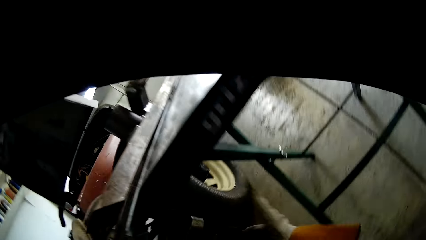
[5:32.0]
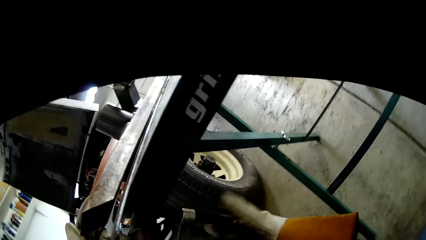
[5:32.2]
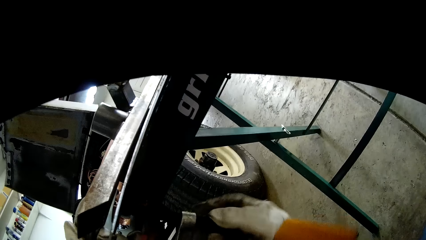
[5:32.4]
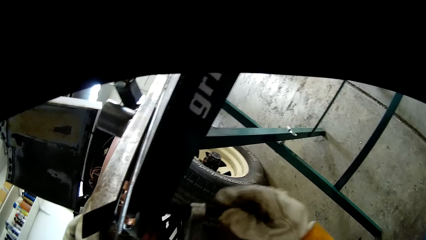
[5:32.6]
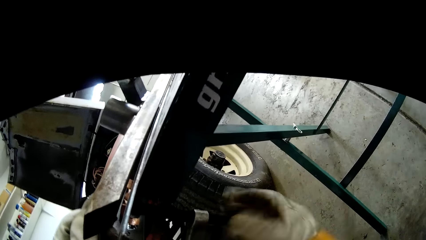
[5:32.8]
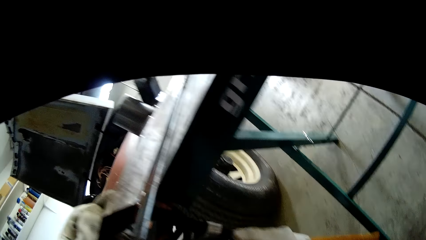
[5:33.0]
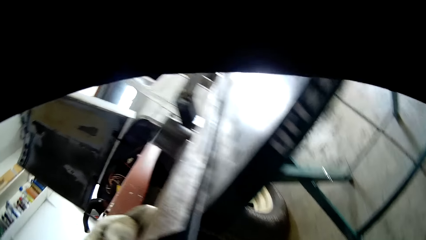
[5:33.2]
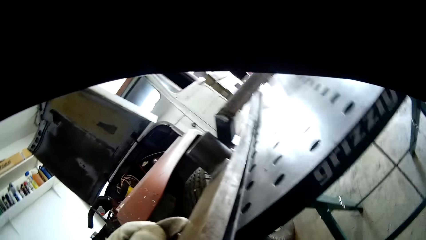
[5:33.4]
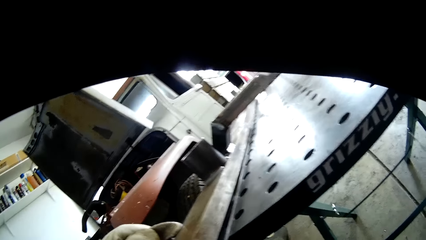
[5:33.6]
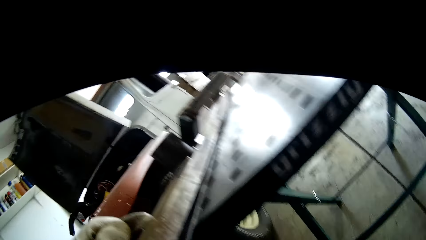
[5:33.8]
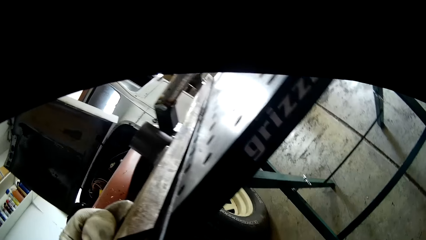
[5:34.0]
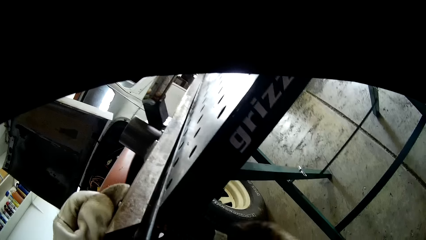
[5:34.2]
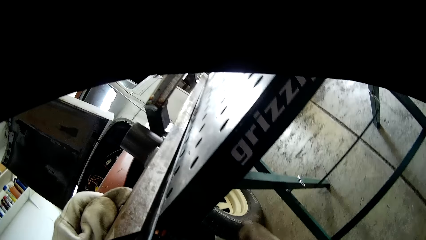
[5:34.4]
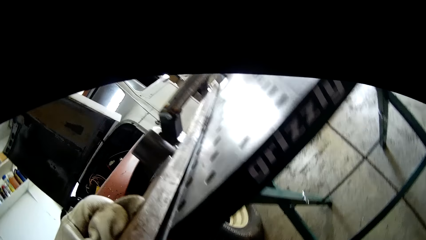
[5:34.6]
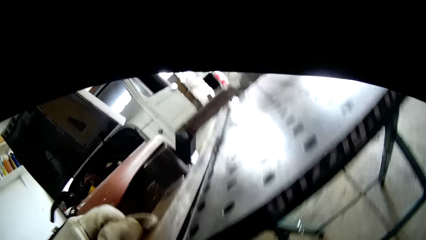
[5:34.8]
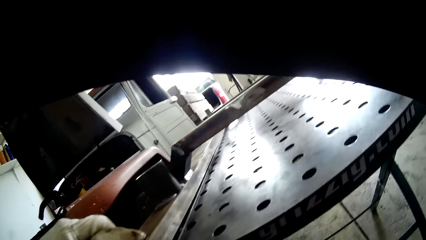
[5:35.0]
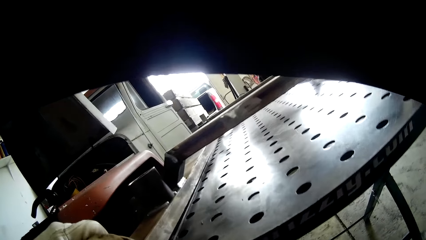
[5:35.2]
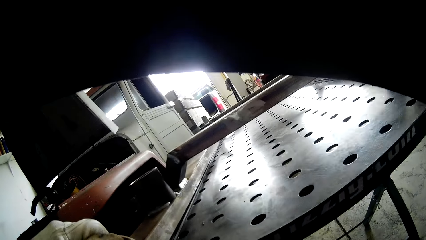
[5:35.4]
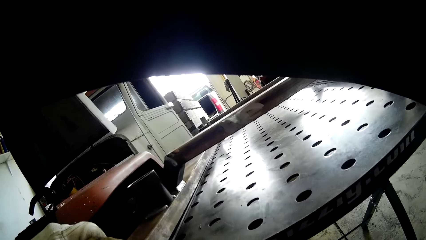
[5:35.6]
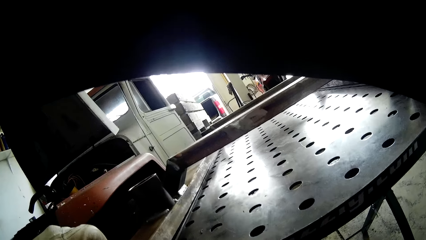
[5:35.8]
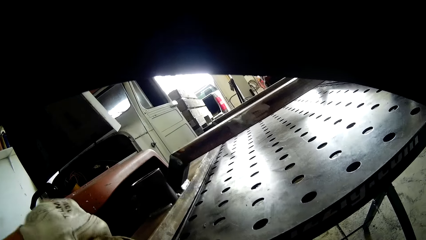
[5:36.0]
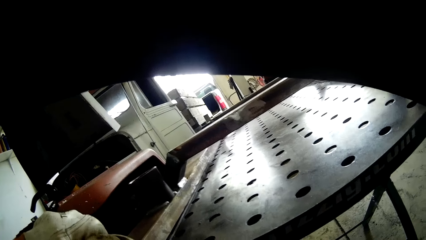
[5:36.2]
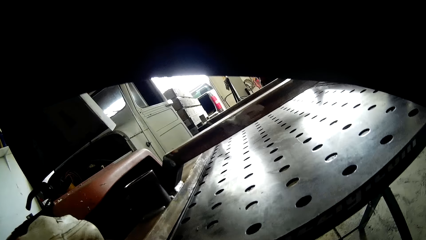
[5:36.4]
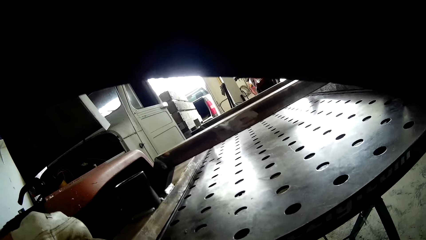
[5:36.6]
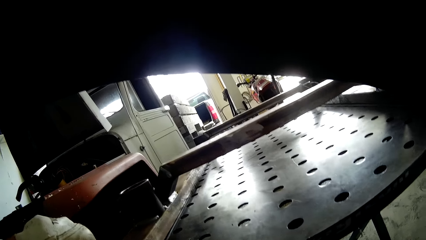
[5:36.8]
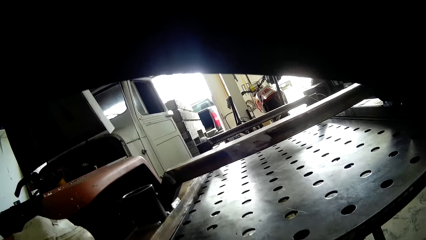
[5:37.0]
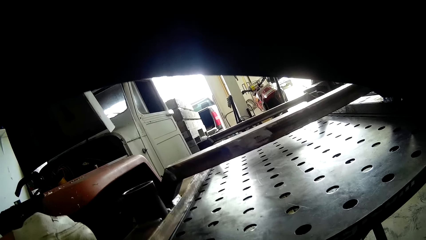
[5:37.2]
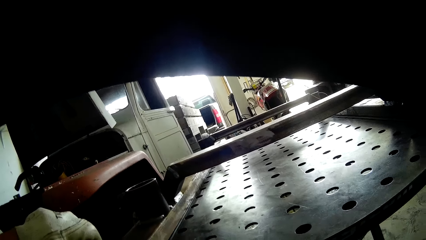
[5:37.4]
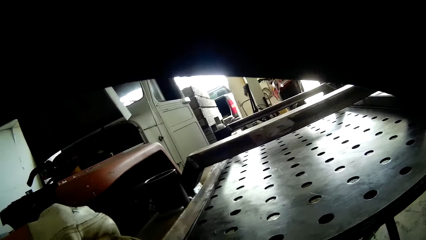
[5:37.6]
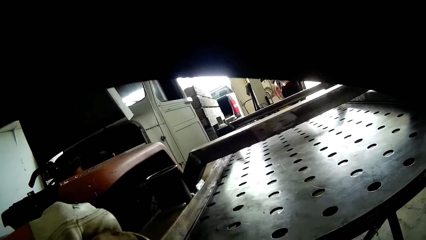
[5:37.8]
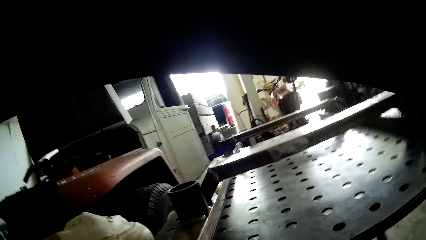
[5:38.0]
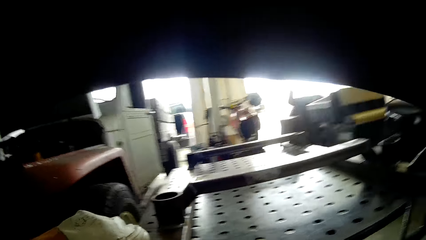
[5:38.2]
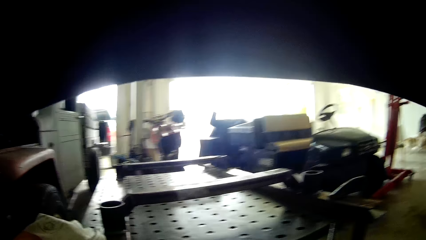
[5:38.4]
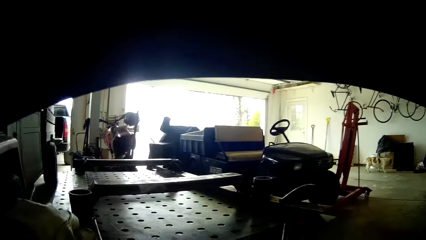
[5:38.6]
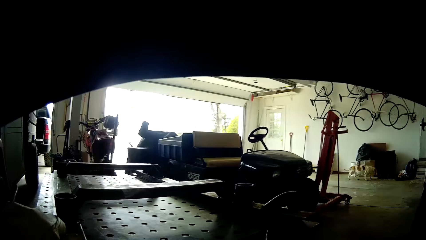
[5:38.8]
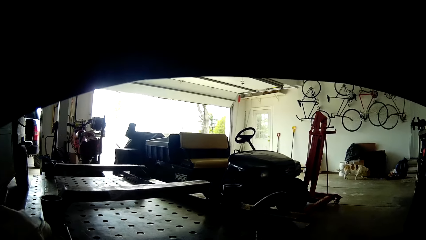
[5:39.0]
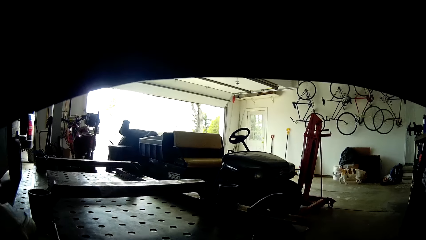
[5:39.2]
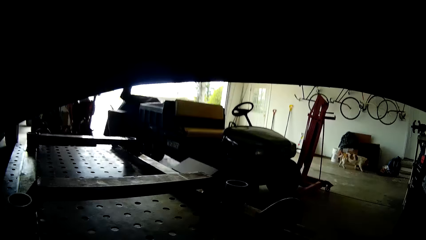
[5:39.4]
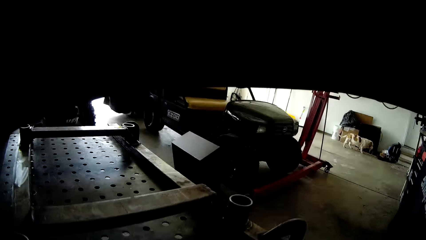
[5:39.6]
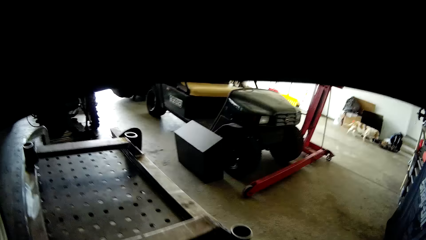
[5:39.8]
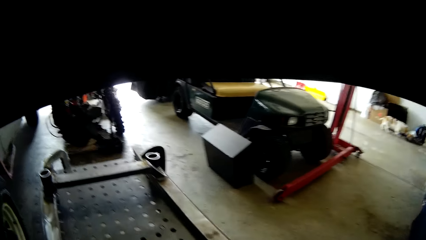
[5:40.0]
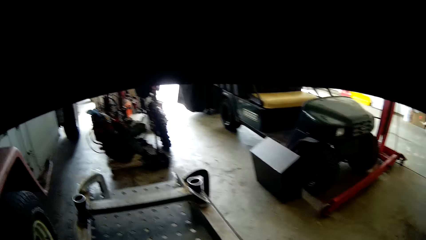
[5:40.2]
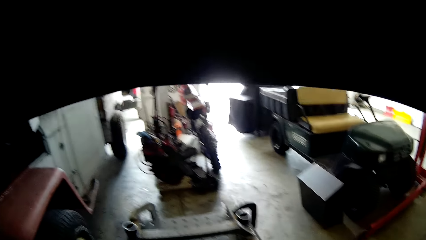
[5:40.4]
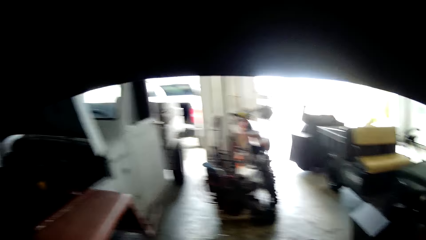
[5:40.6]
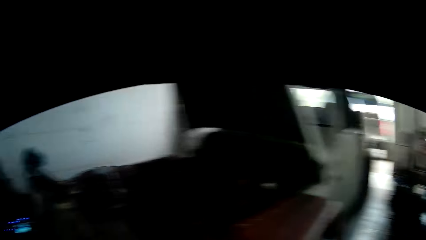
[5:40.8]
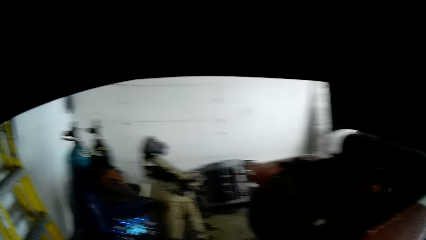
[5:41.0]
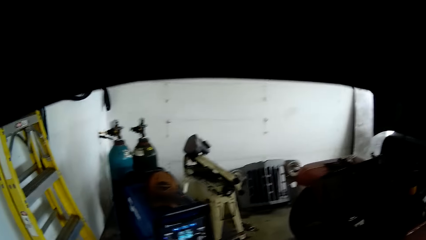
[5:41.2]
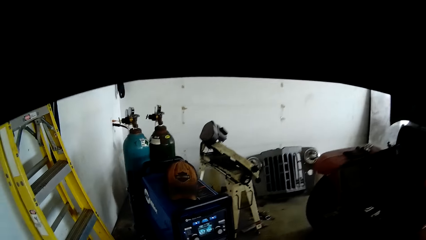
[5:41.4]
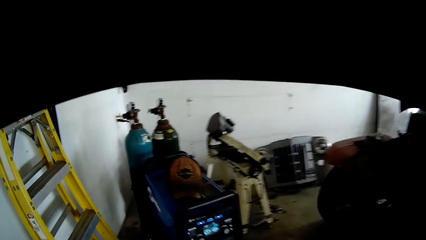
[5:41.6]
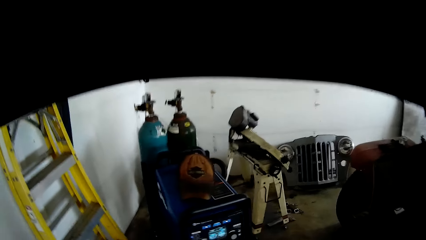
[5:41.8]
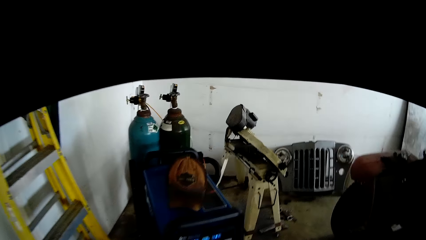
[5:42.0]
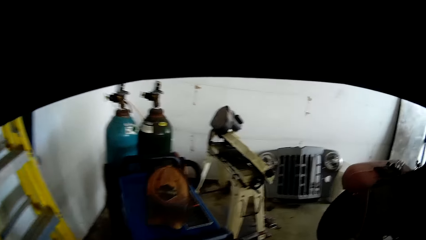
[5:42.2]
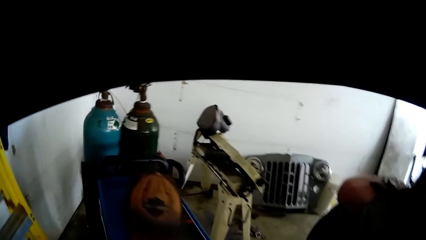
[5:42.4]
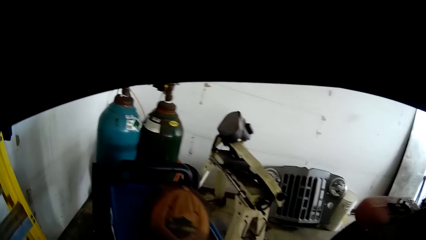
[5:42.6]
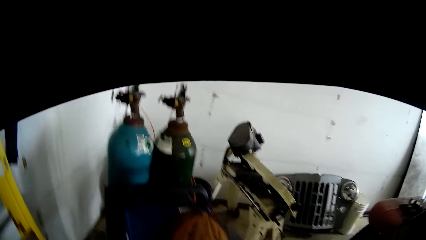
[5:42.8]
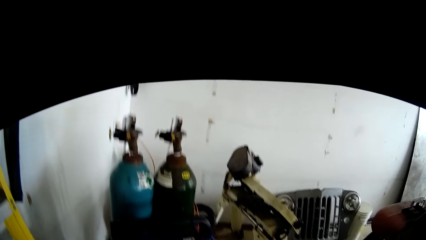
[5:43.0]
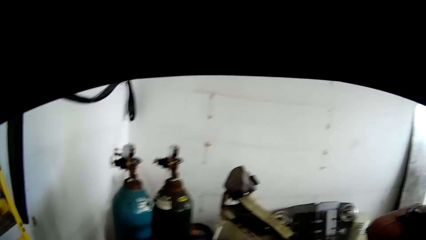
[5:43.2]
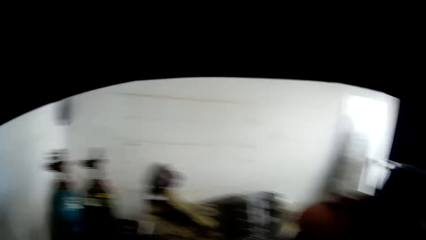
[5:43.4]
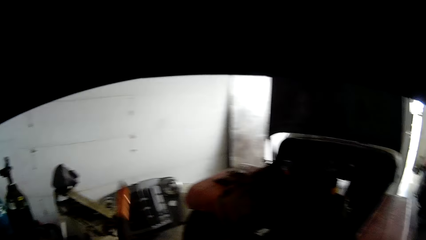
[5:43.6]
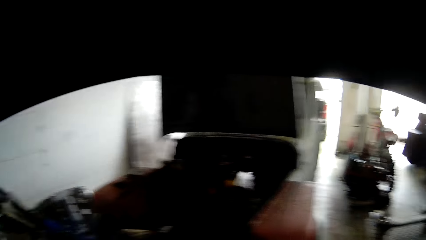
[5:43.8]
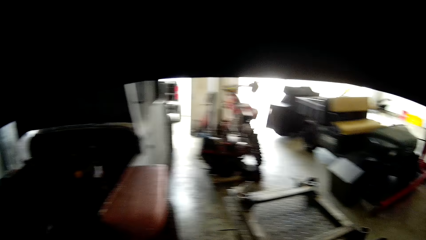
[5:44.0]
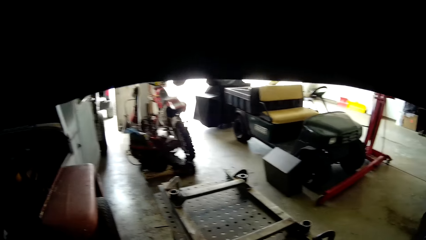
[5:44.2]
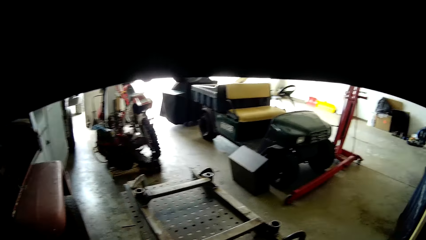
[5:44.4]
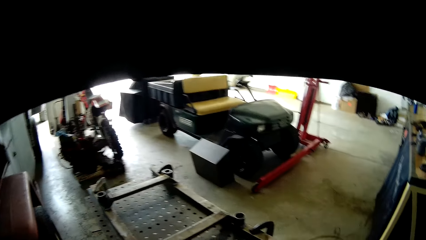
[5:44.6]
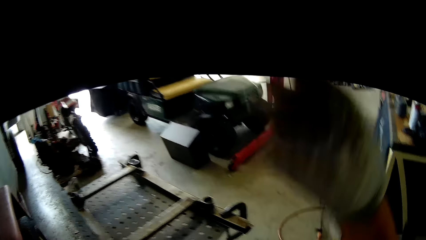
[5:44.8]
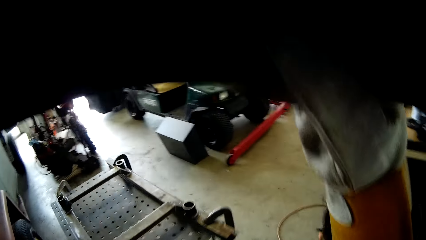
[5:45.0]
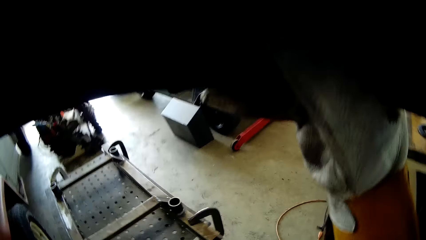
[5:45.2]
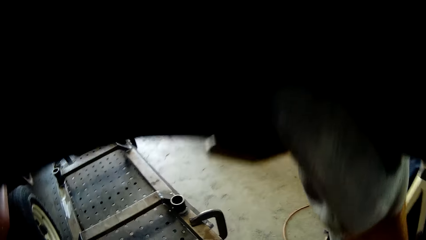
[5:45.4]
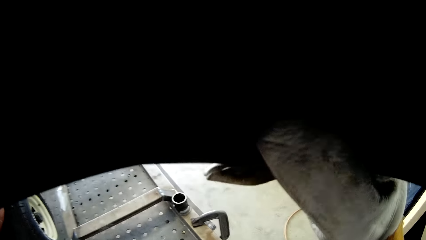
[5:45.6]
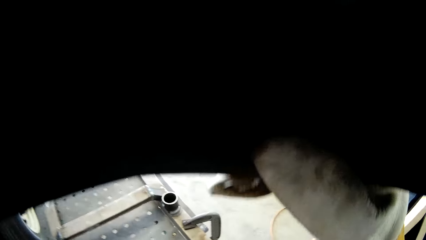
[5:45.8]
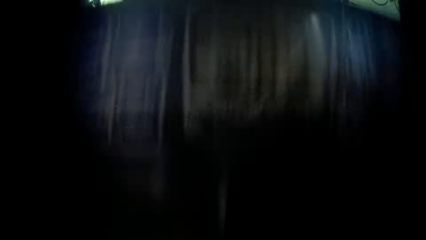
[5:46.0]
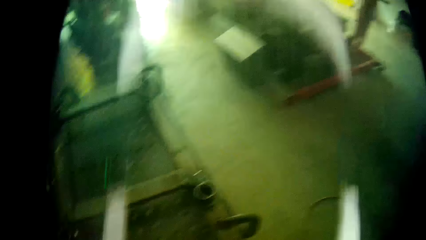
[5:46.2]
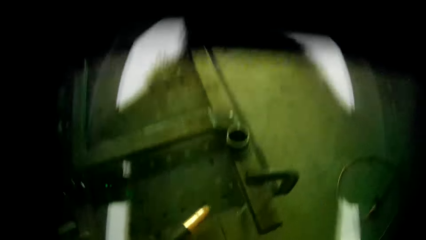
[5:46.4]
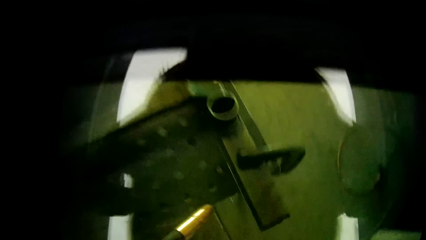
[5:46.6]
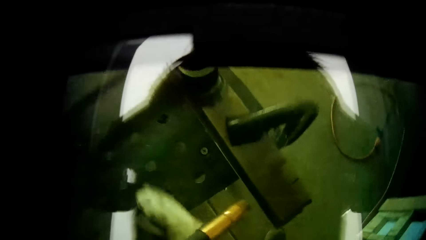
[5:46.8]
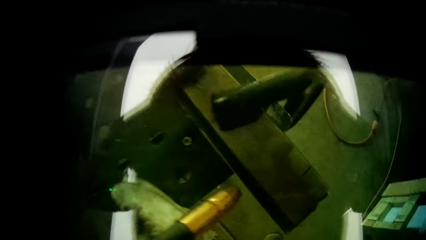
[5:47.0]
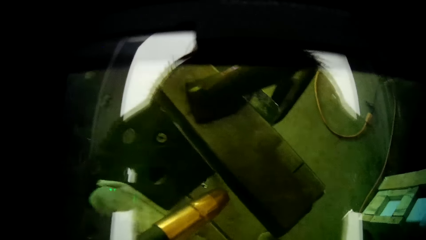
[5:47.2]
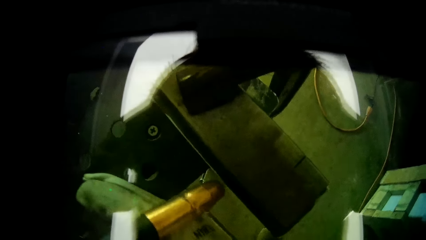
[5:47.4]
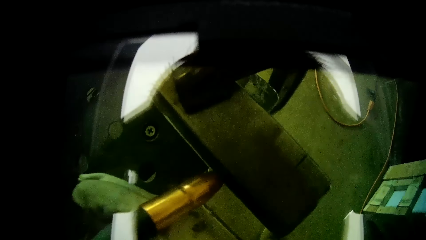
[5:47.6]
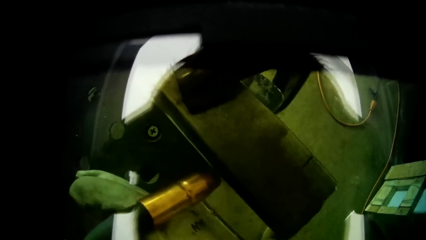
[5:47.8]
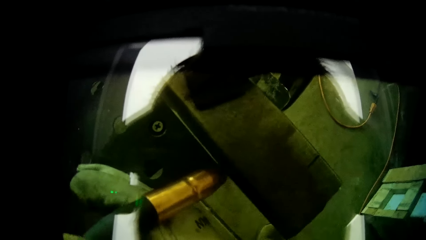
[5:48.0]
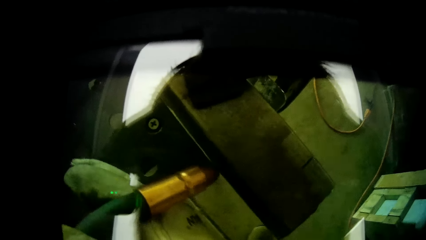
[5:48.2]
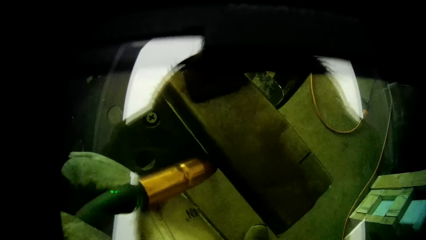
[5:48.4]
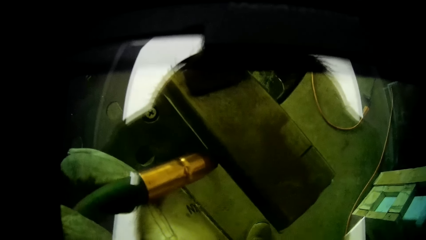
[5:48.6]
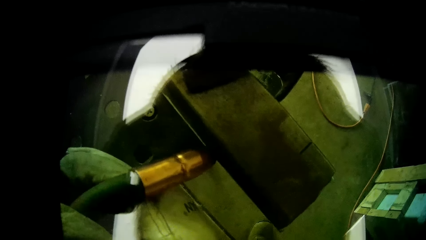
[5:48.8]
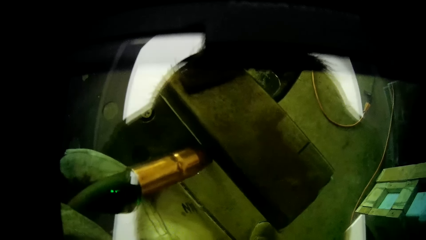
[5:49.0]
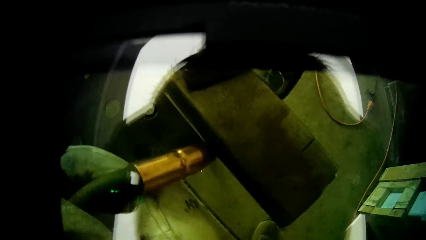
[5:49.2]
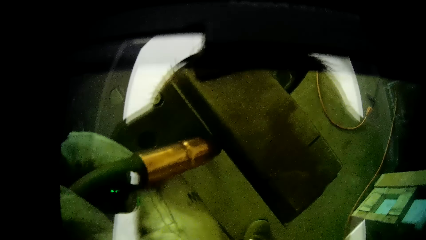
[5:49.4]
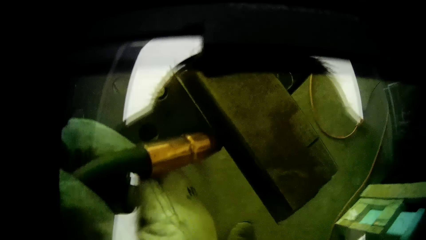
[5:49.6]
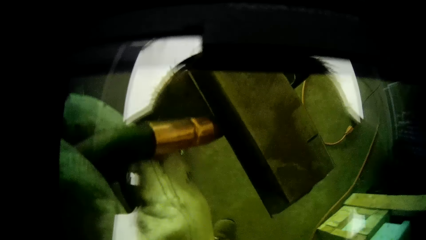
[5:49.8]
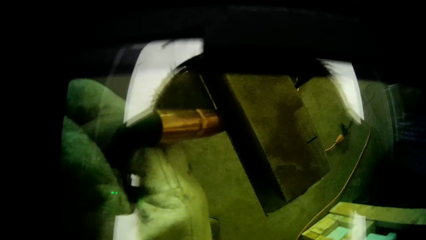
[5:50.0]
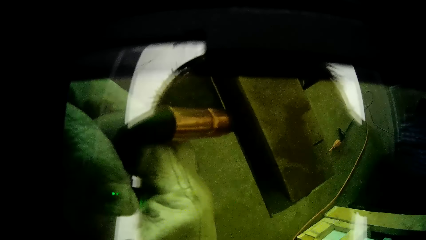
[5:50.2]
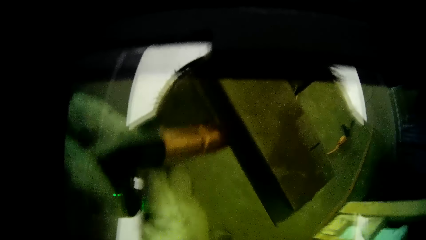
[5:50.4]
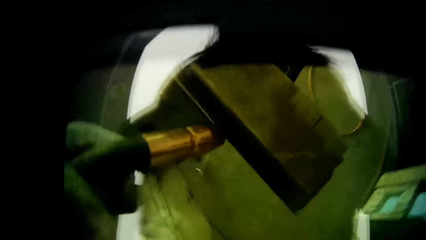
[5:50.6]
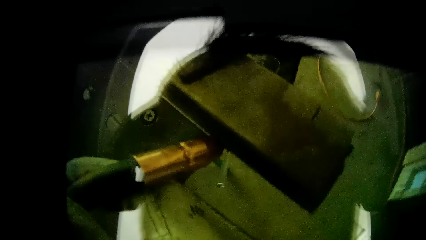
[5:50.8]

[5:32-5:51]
The camera wearer holds the metal in his right hand. He holds the metal with a clamp in his right hand. He adjusts the metal. He wears the welding helmet with his right hand. He closes the welding mask with a hand. He holds a stick weld in his right hand. He puts a welding machine on the metal.
